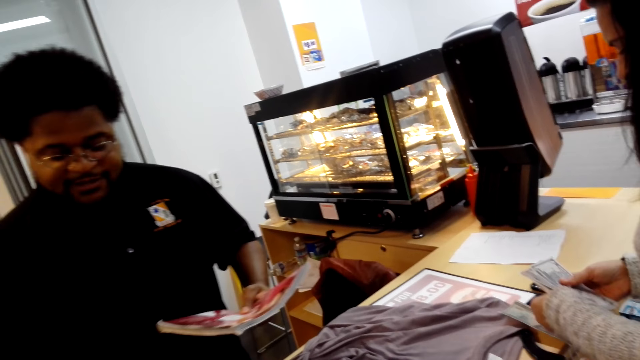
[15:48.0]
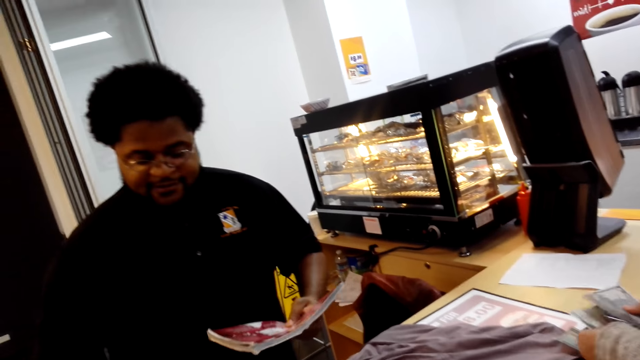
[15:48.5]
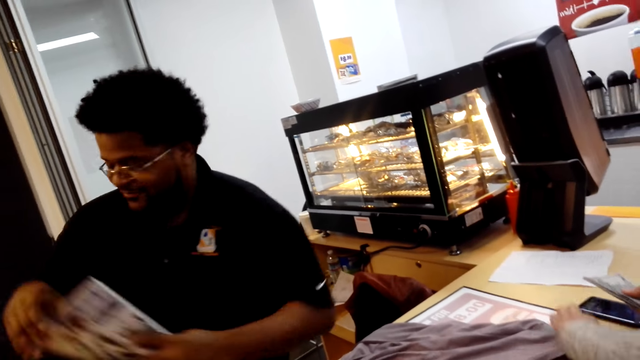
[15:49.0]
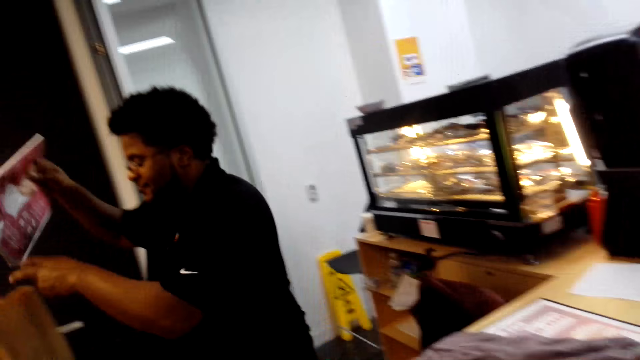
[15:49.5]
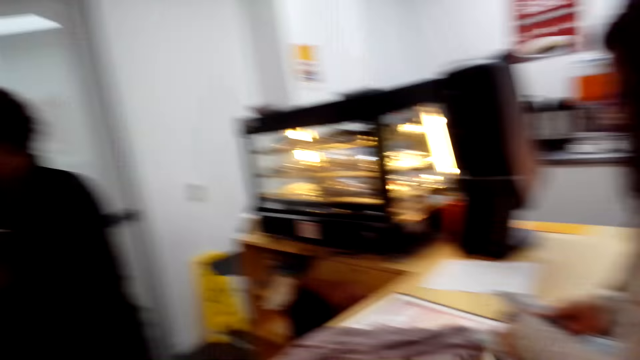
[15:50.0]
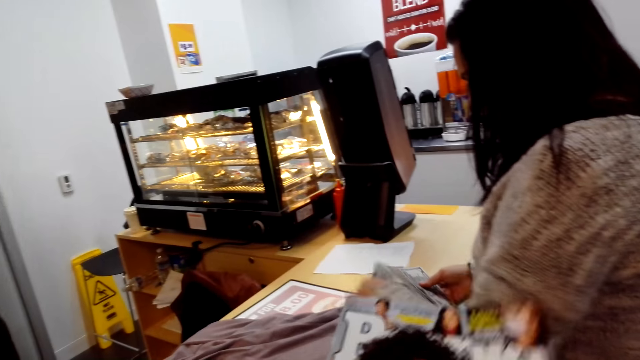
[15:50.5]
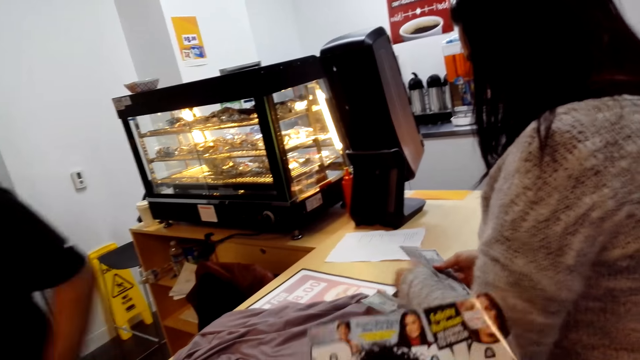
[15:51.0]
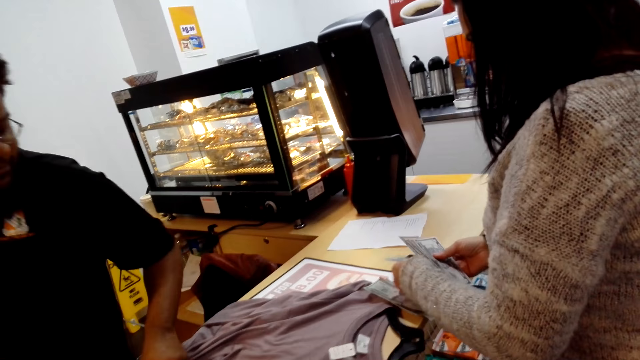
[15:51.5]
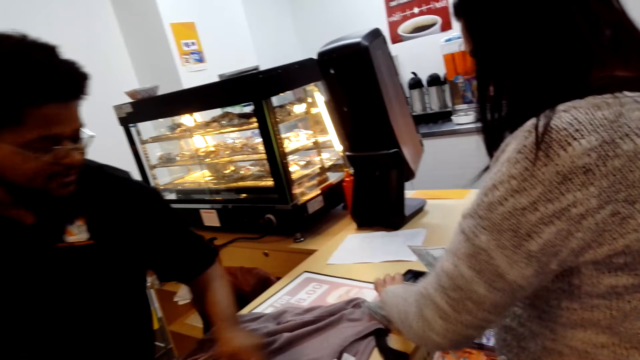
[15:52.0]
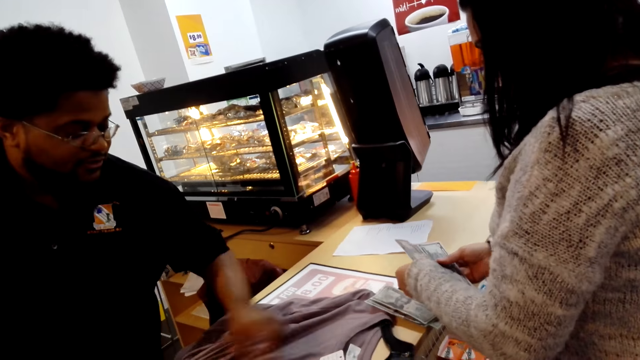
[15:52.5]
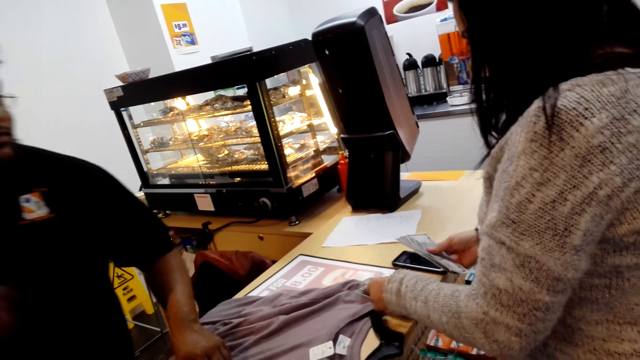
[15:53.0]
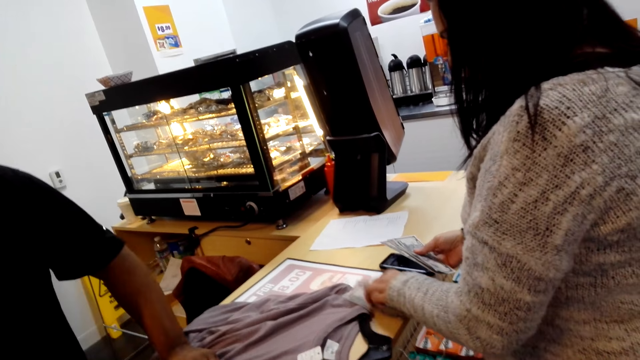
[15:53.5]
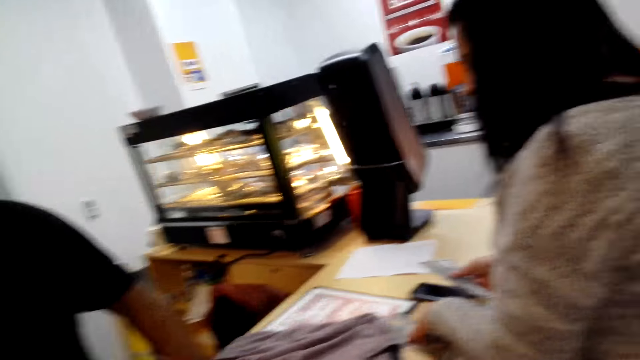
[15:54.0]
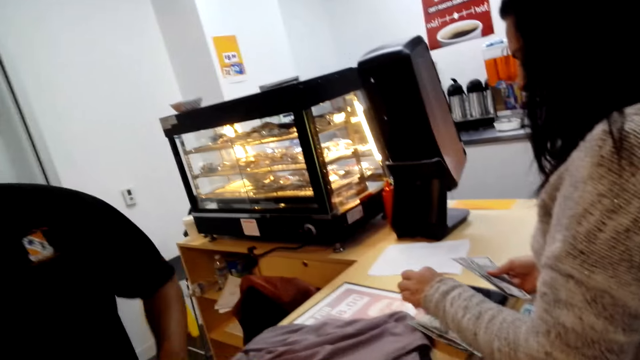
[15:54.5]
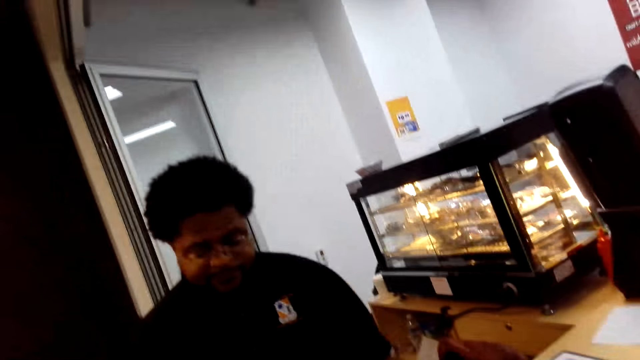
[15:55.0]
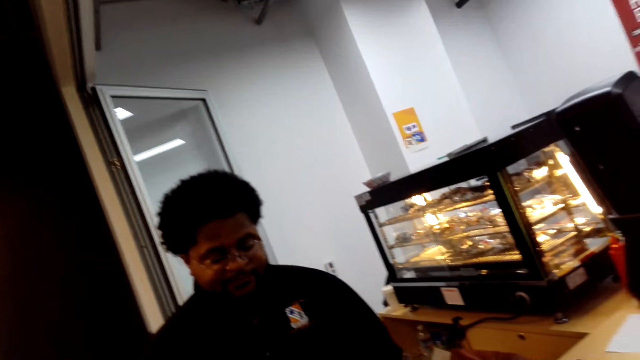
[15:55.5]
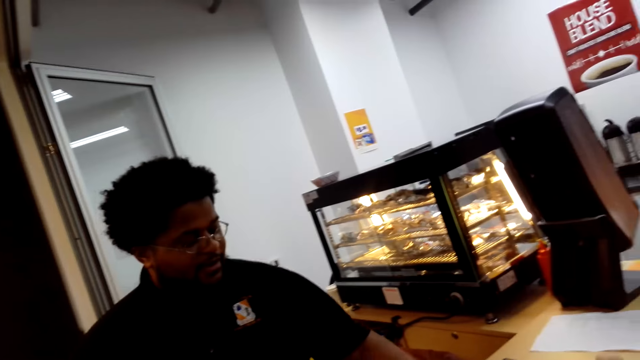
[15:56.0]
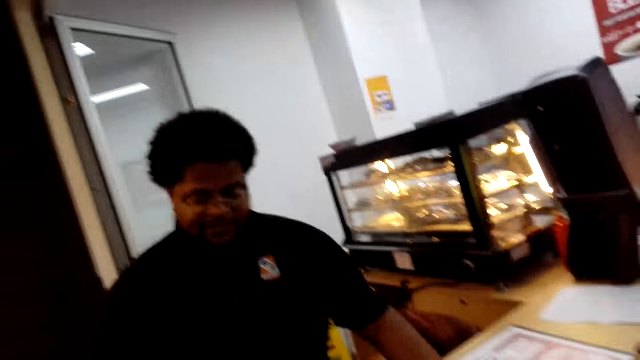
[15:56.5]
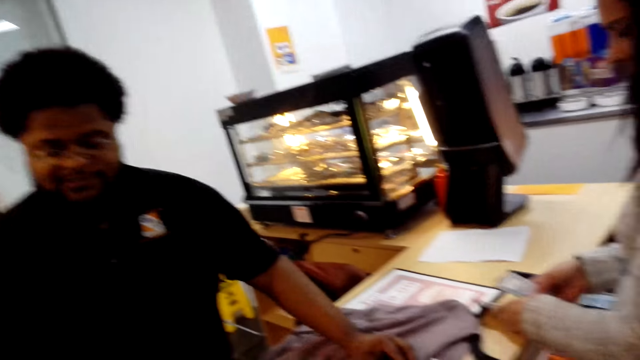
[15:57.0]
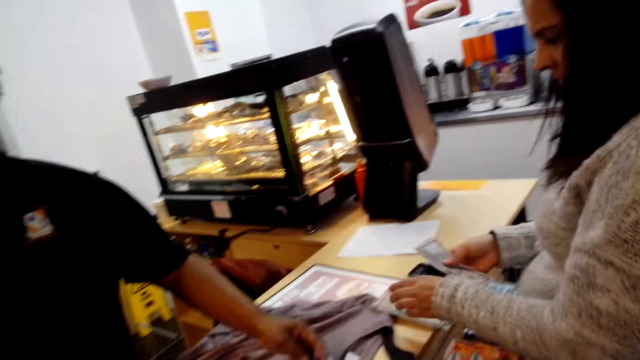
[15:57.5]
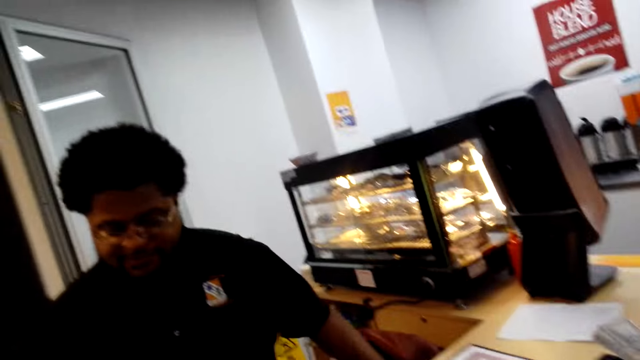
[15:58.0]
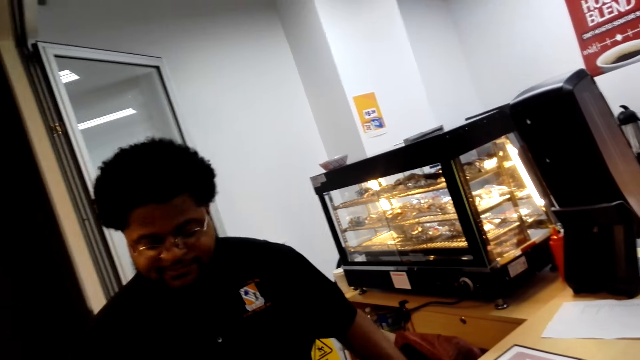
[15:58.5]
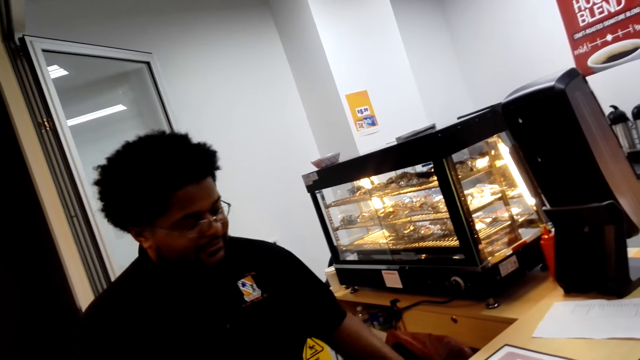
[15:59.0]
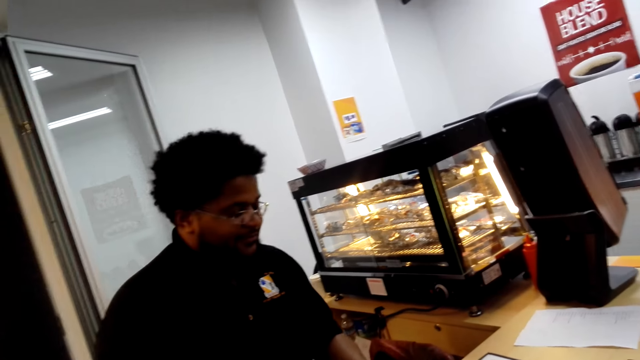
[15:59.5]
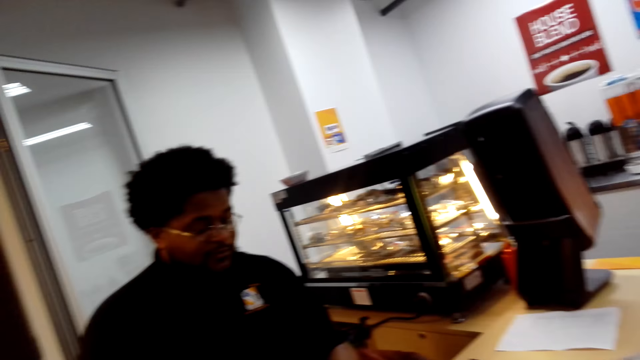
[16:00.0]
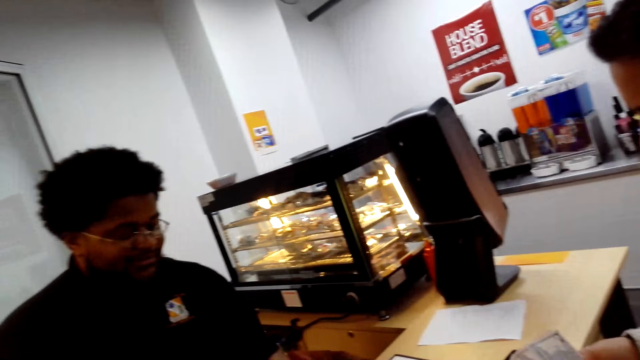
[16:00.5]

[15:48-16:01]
A man operates a billing machine and puts a book in a shopping bag. The camera wearer reads a magazine. The man touches a price tag. The camera wearer converses with the man. They stare at the man. The man converses with the camera wearer. The camera wearer converses with the man.

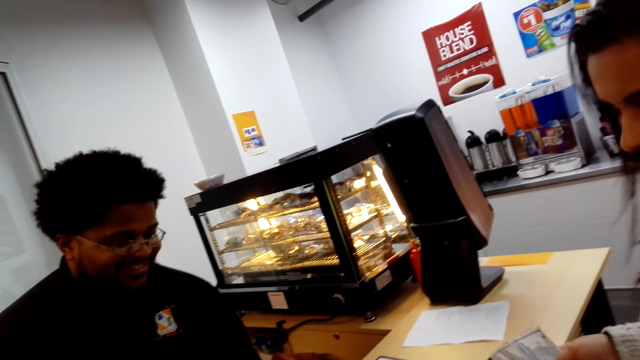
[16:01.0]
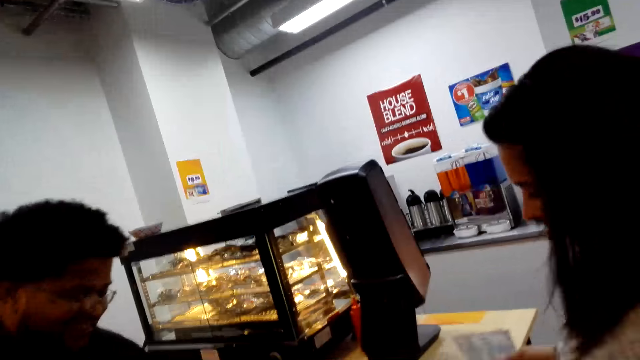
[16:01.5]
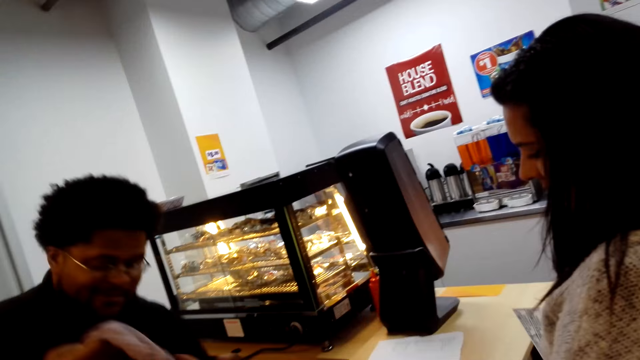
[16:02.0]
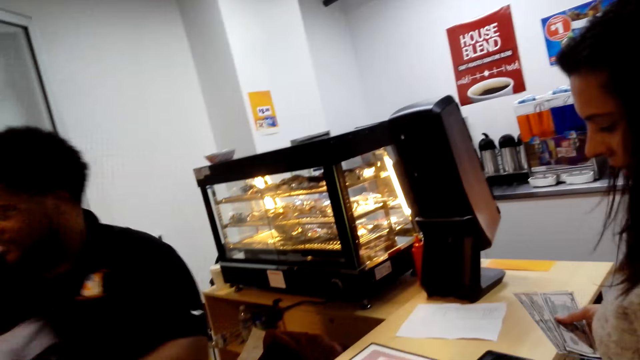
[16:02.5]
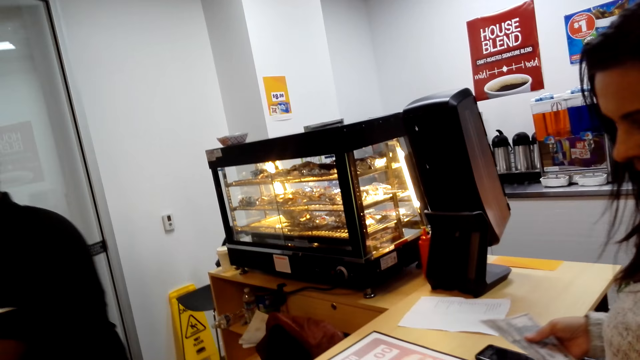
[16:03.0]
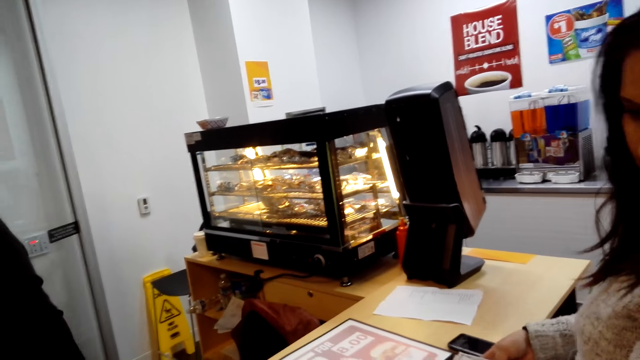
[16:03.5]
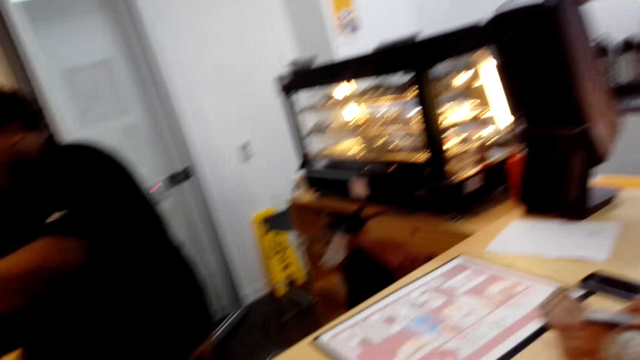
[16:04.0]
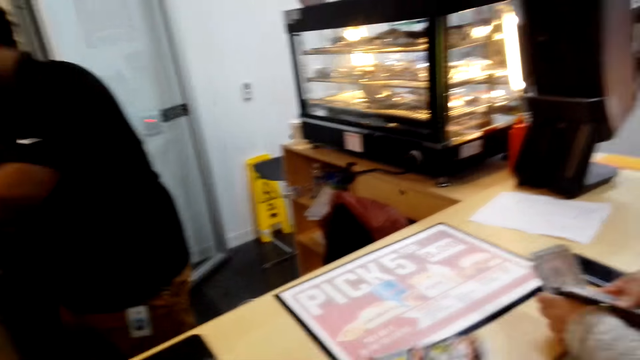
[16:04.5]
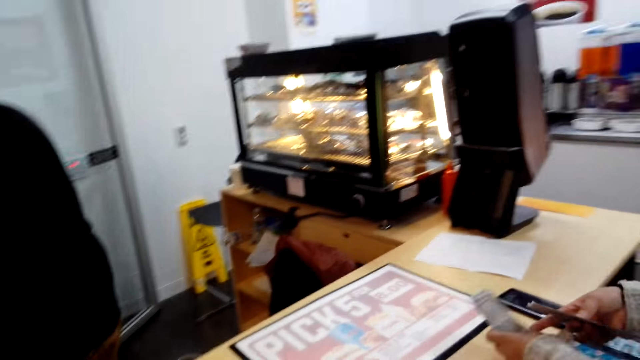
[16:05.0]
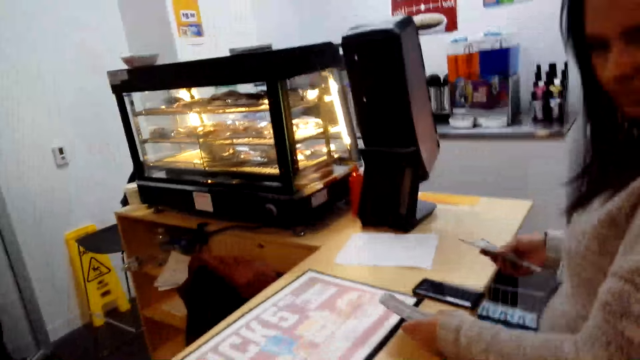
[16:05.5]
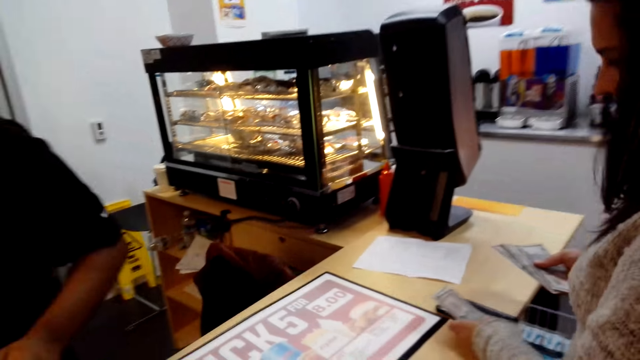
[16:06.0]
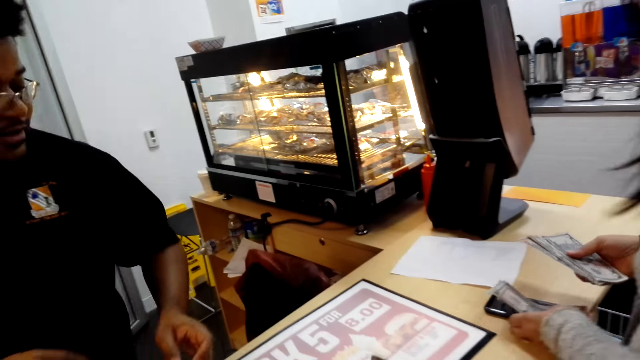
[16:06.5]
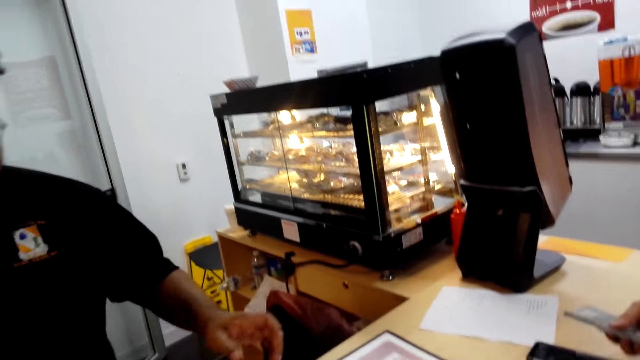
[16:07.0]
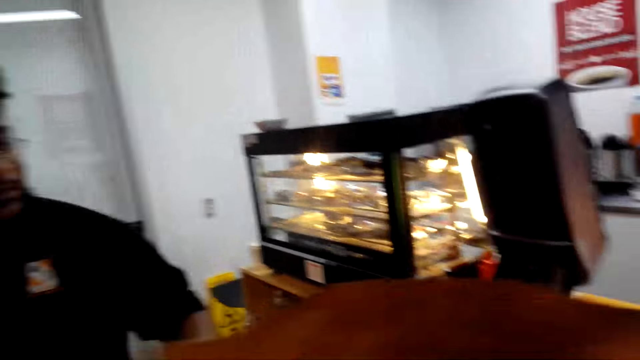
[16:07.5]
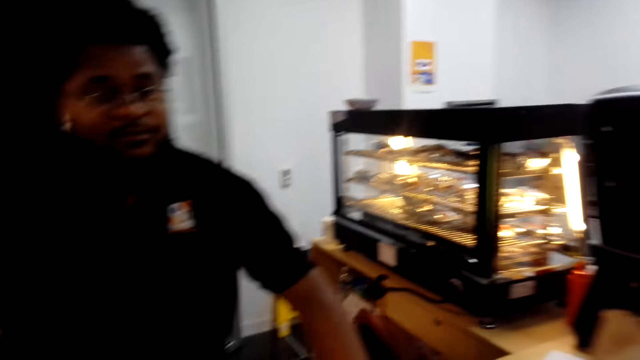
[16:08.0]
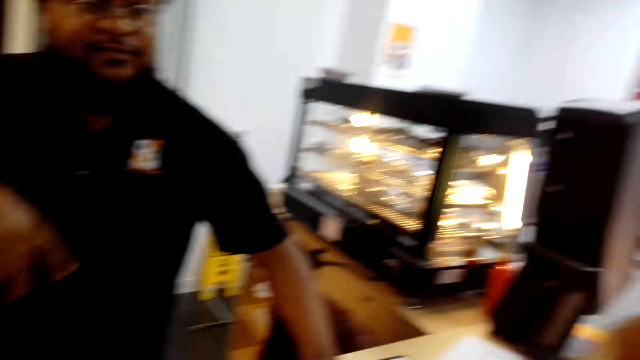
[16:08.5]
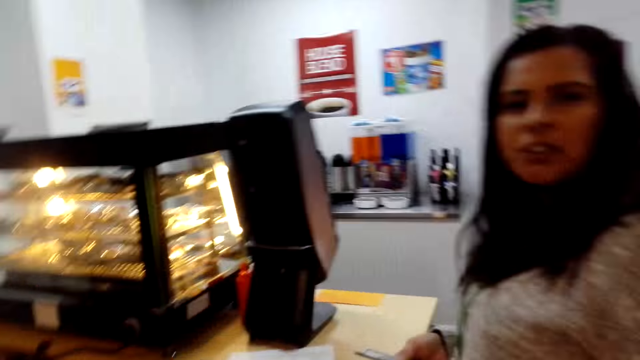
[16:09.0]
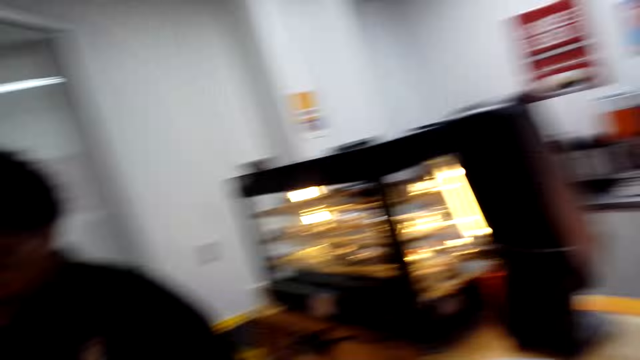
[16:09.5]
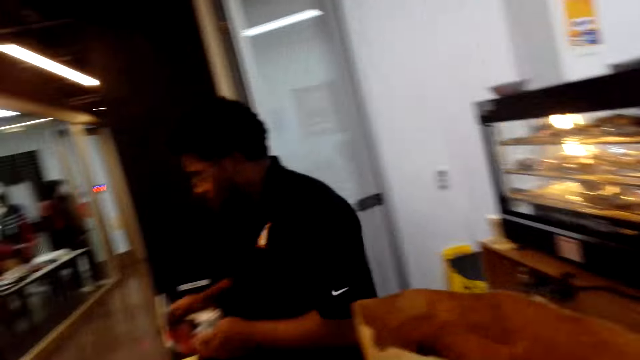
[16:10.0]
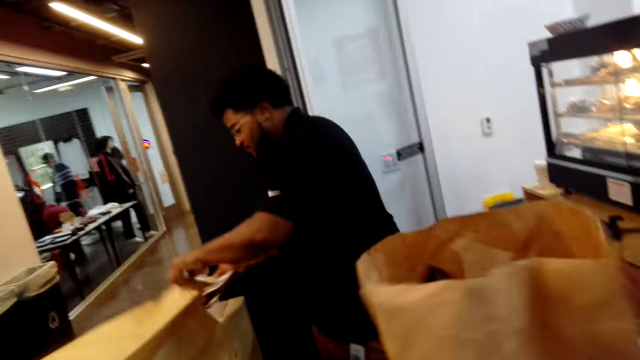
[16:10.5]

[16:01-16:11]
A man holds a cloth. The camera wearer stares at the counter. They walk right and move a shopping bag. They converse with the man.
